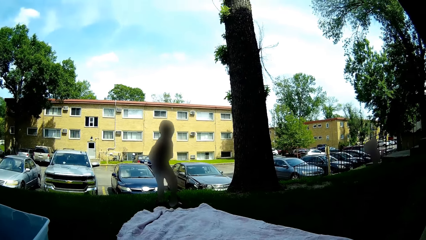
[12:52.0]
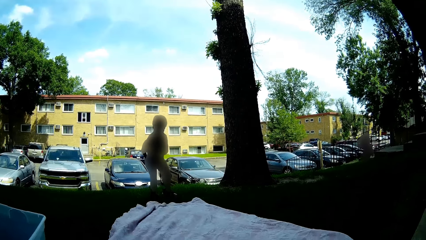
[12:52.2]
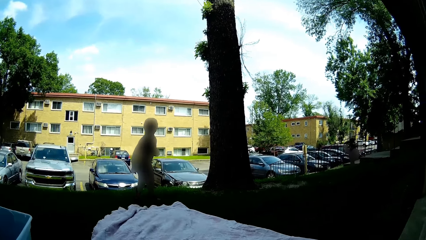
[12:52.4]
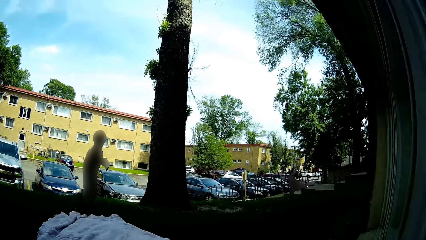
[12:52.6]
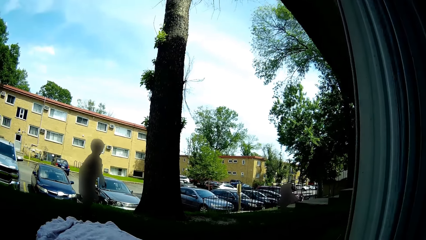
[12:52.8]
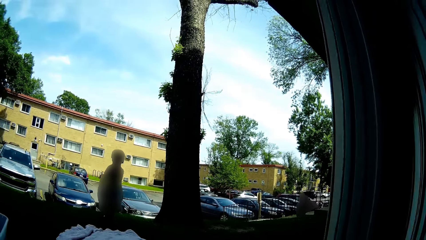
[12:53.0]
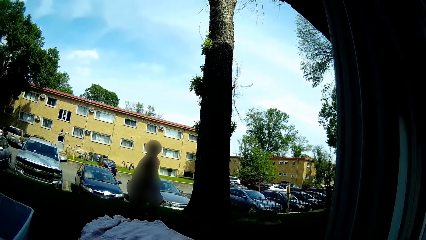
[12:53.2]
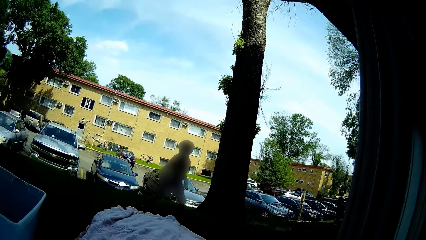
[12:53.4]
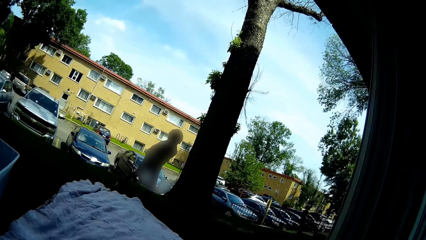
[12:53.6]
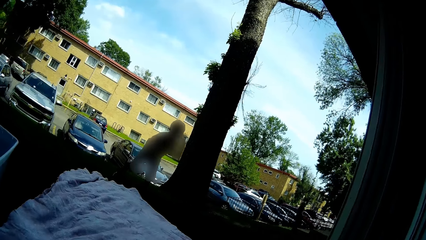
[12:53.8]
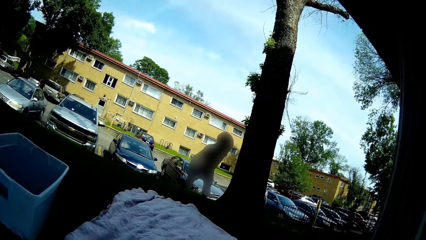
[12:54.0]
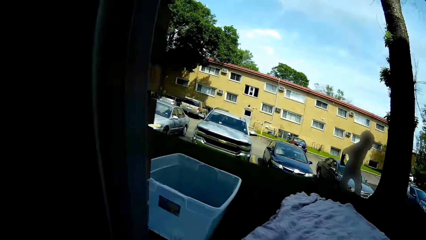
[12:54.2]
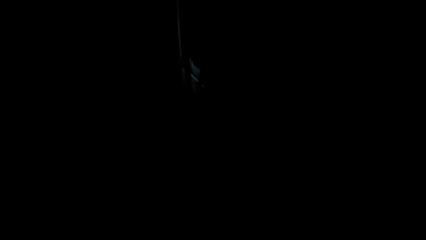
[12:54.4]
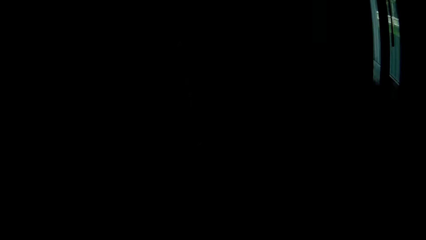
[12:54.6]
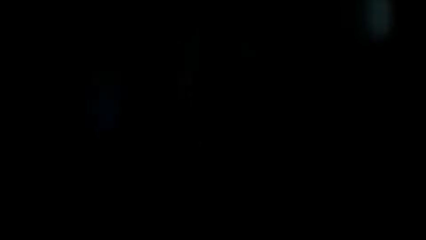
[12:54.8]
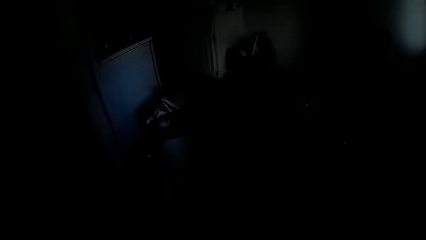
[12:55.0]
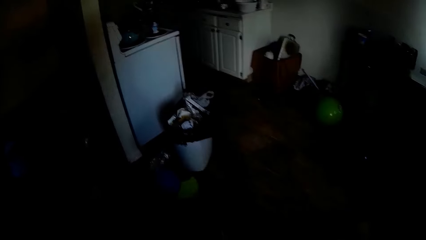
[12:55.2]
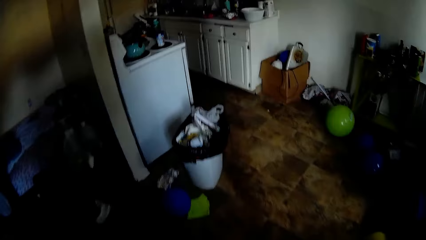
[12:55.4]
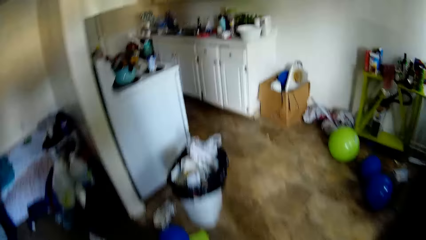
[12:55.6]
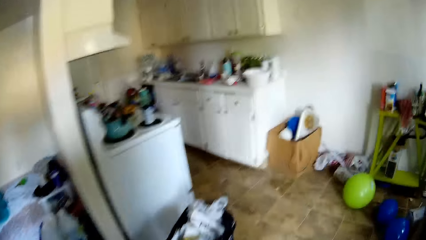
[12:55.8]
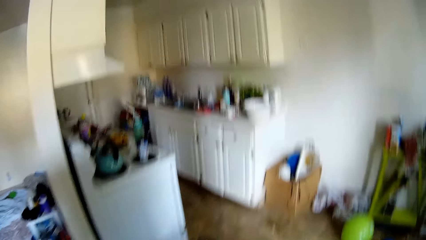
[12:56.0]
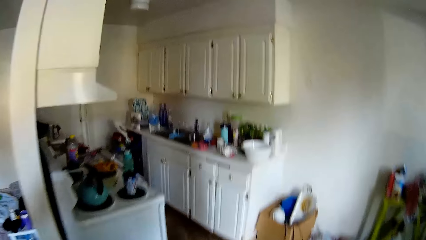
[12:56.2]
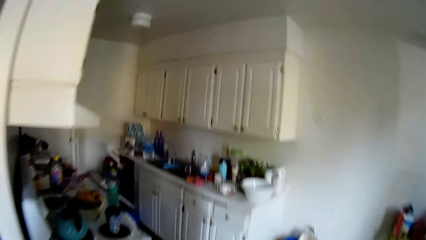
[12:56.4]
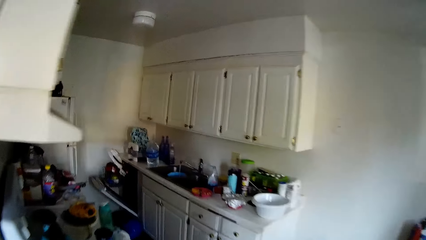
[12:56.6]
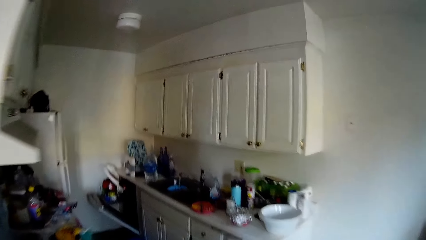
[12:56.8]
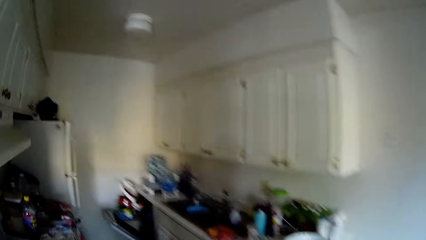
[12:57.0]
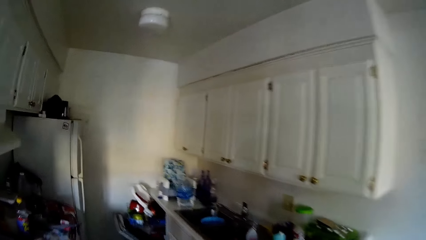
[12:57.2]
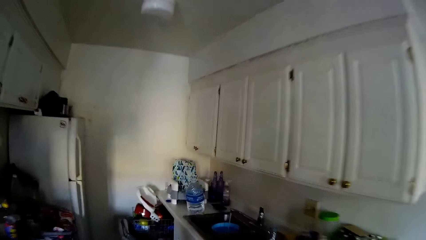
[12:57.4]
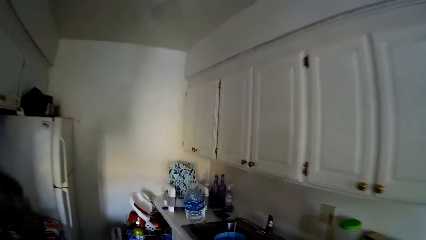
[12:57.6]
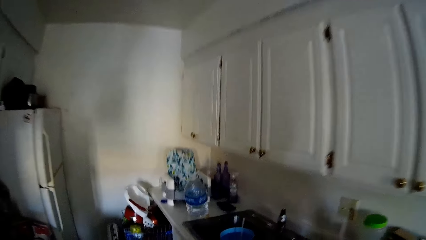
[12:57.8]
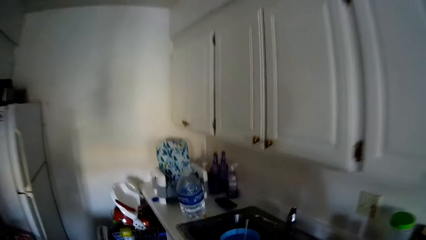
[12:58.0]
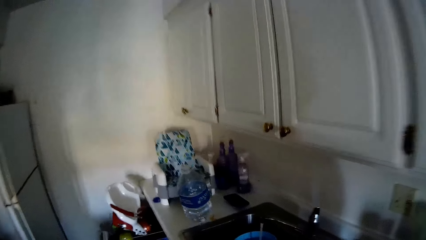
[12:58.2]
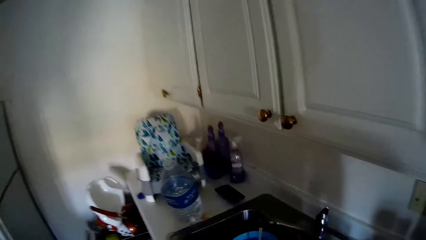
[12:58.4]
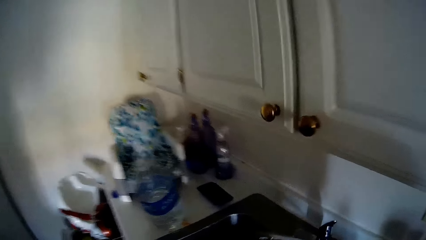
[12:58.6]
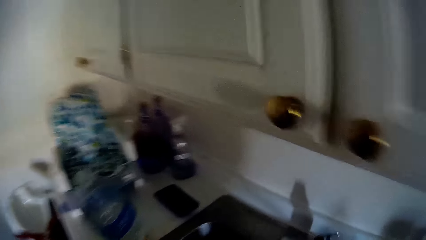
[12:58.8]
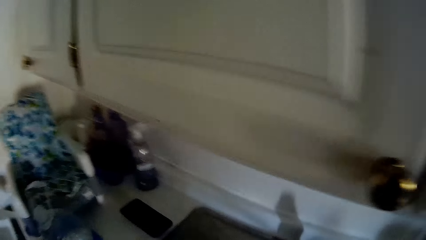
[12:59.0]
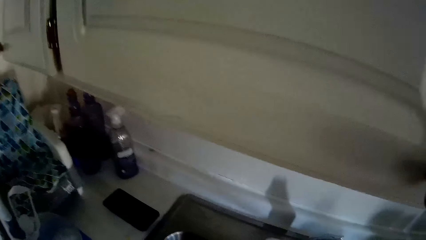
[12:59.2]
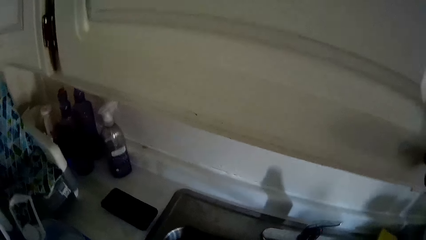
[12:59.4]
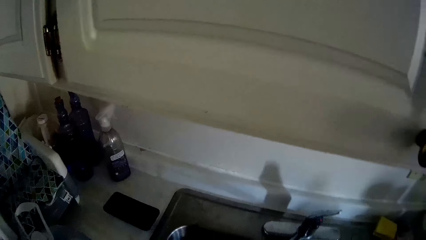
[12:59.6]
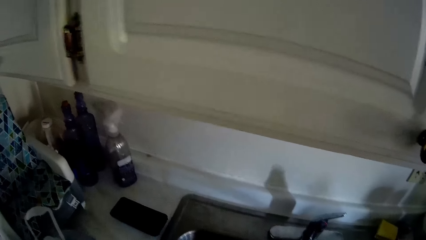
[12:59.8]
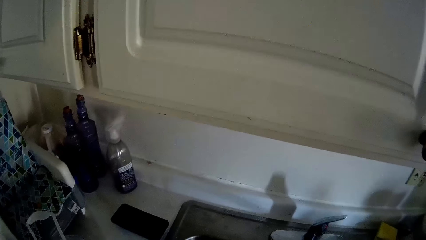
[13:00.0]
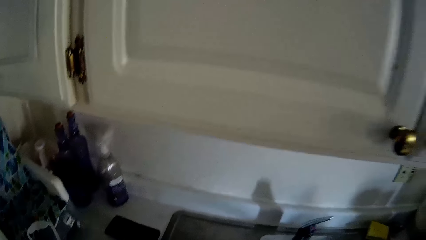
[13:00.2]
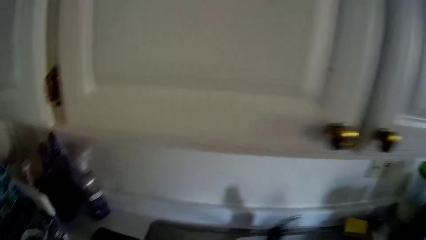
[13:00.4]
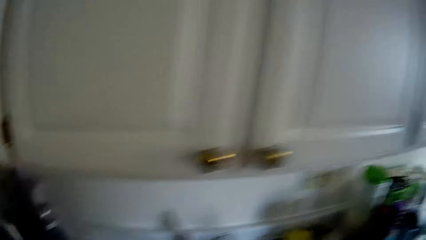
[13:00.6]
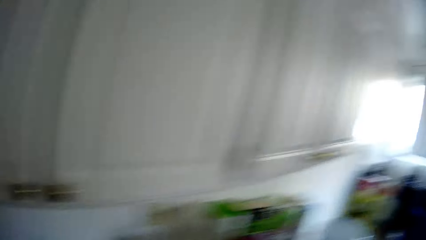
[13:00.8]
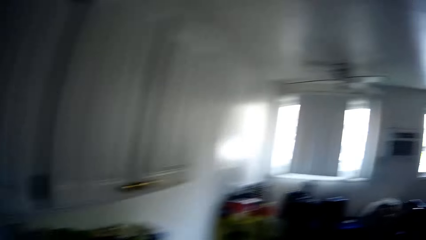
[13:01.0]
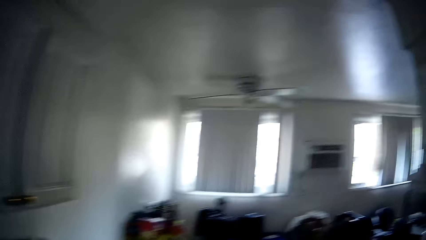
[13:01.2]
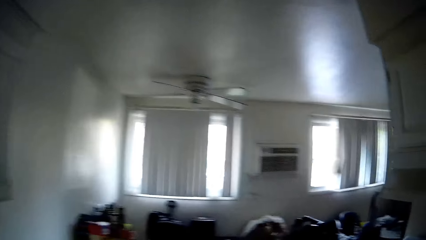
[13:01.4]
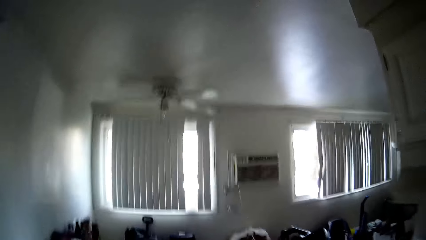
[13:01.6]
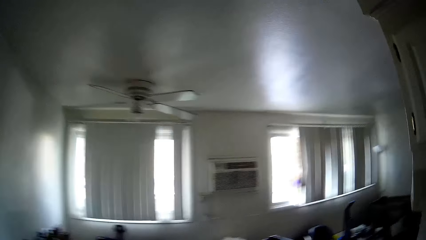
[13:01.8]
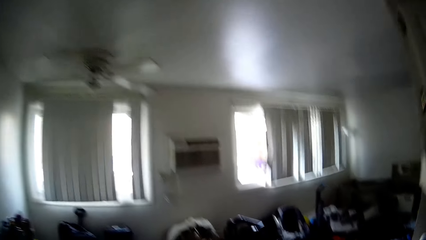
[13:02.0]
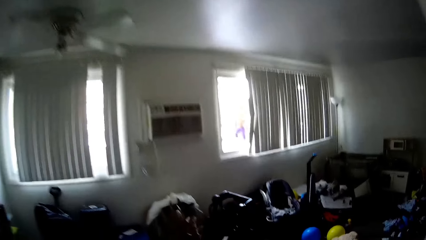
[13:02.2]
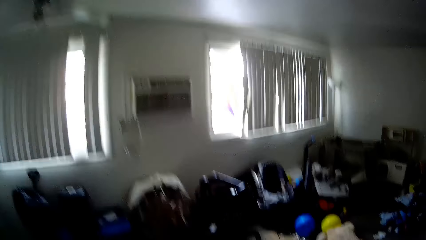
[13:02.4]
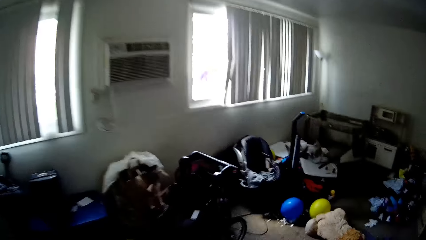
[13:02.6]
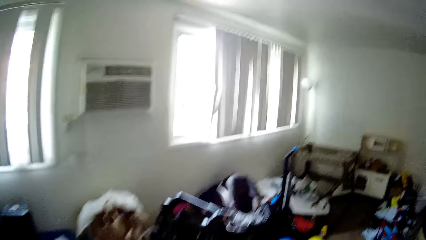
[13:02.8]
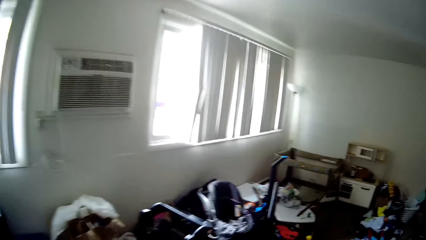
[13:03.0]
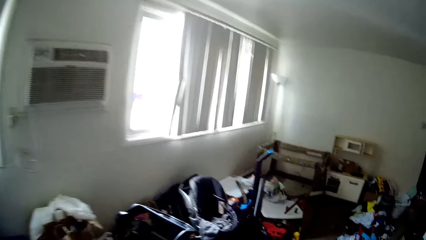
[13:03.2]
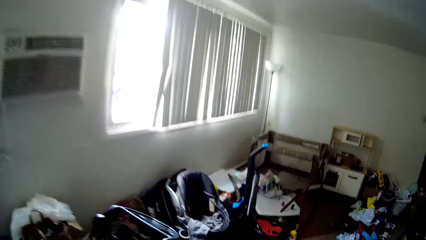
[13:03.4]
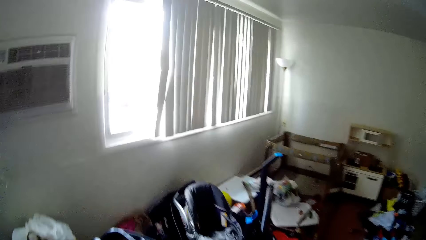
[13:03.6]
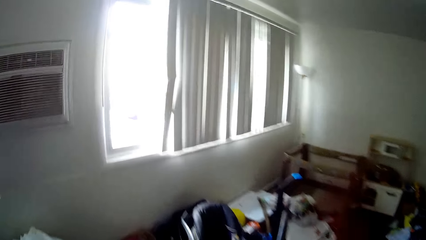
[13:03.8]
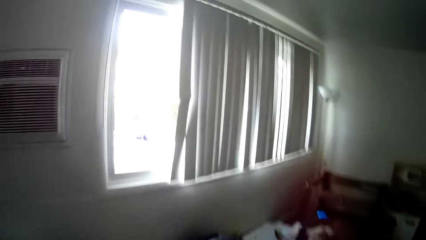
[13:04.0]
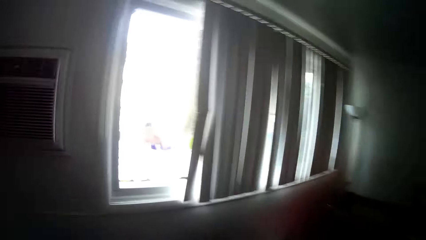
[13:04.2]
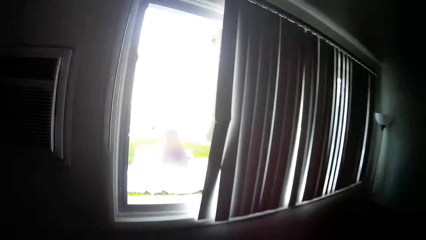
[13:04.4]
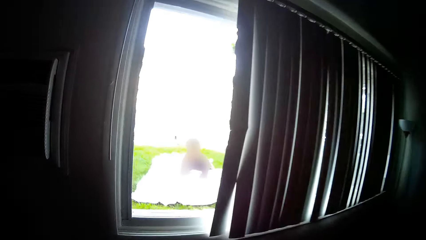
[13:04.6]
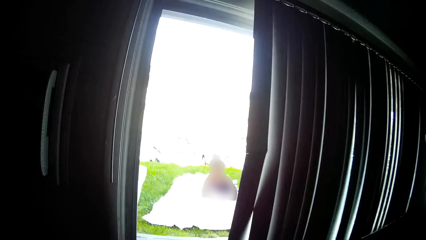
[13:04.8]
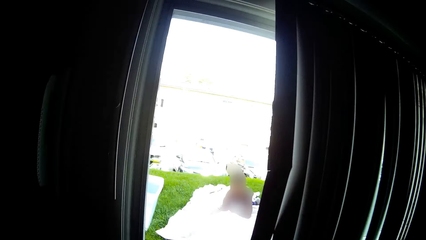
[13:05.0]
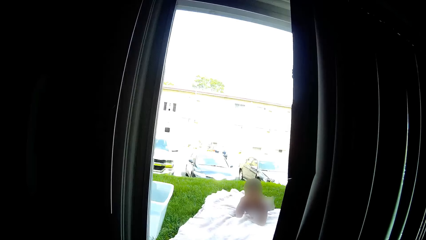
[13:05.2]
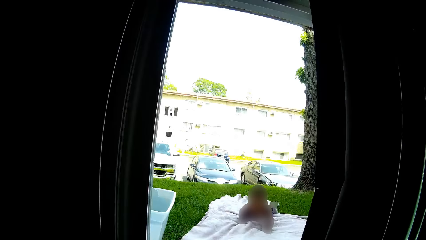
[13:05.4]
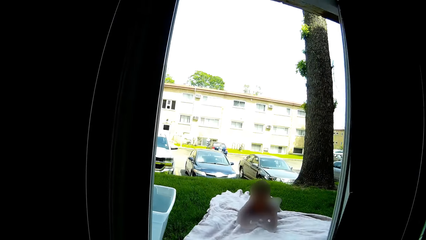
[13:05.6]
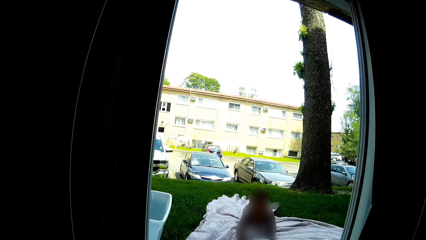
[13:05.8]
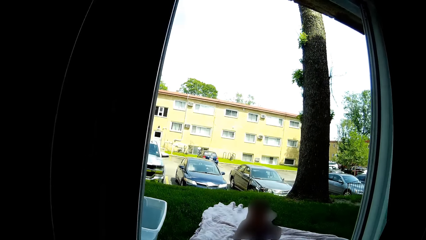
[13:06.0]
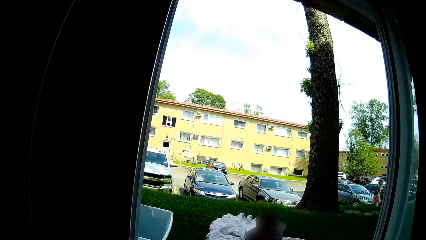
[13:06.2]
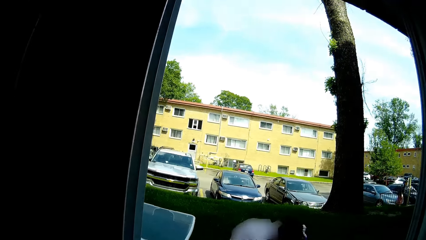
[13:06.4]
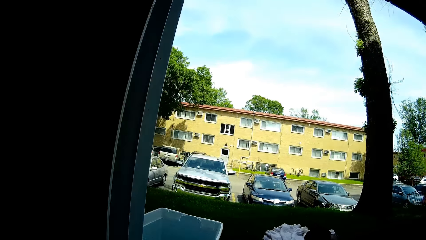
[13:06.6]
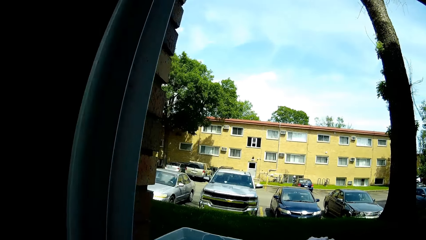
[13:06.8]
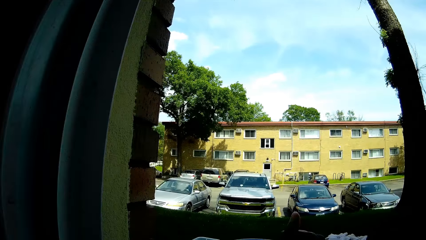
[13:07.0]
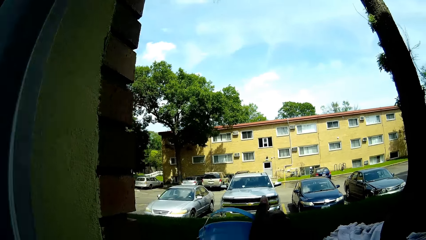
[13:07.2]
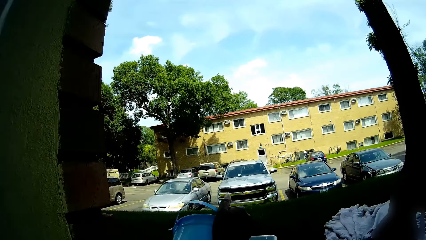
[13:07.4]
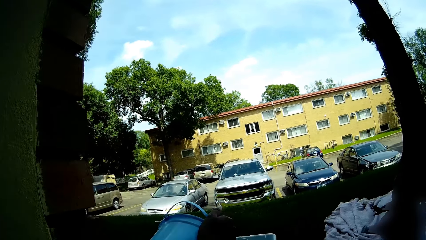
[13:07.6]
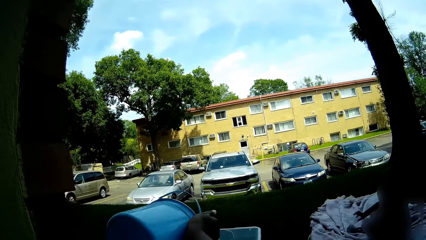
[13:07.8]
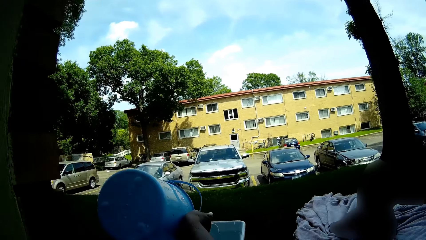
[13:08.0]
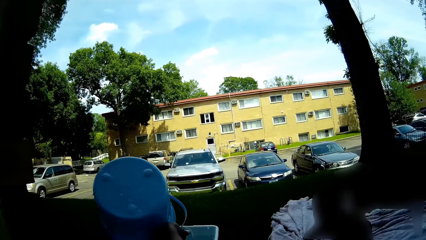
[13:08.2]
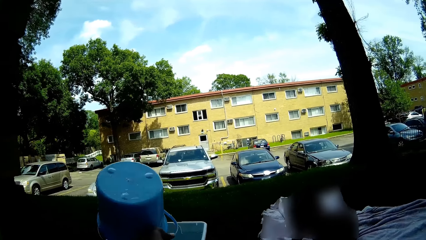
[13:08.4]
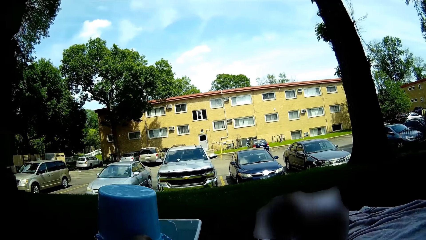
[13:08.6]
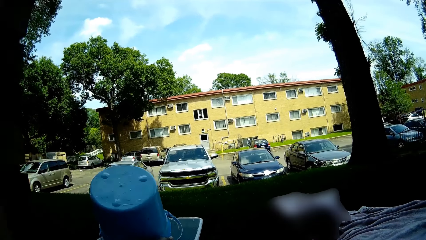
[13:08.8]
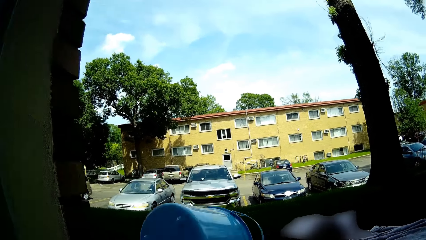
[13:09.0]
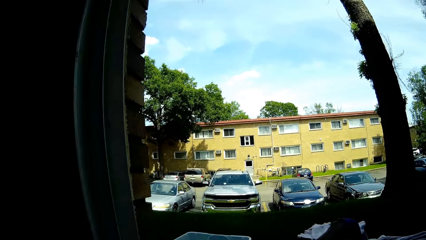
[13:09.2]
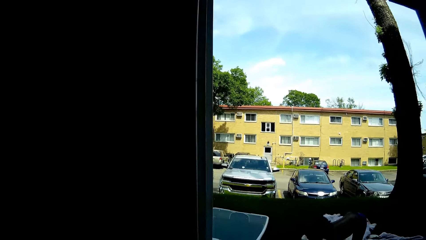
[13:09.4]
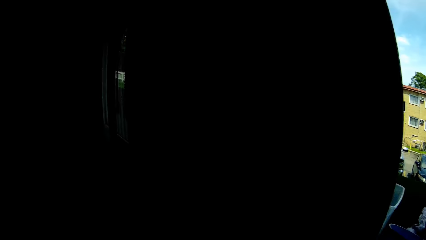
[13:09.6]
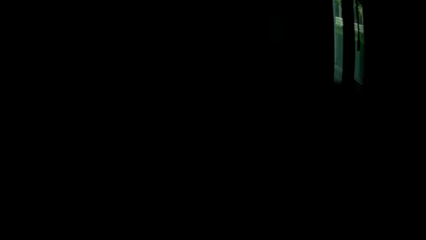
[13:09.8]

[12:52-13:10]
The camera wearer walks into the kitchen. She carries the bucket of water in the sink with both hands. She walks to the window. Another baby crawls on the blanket on the grass. The camera wearer pours water in the bucket in her hands into the plastic outside through the window. She returns the bucket inside.
